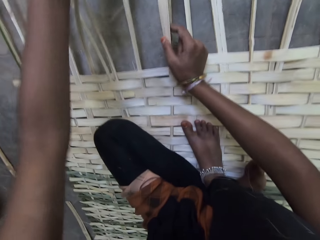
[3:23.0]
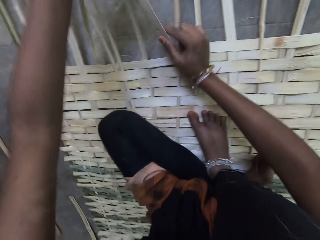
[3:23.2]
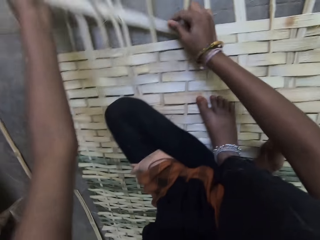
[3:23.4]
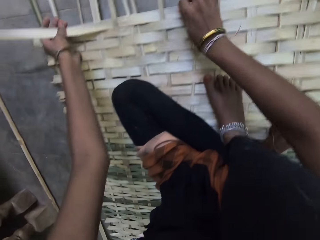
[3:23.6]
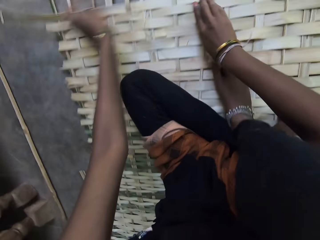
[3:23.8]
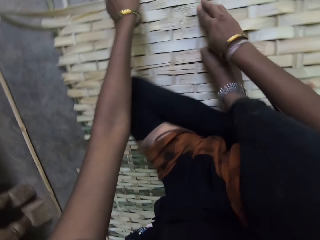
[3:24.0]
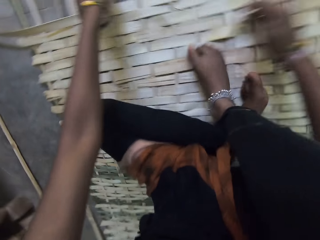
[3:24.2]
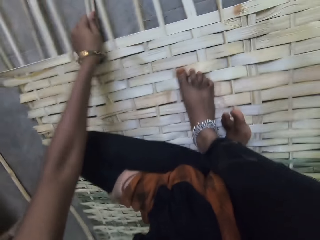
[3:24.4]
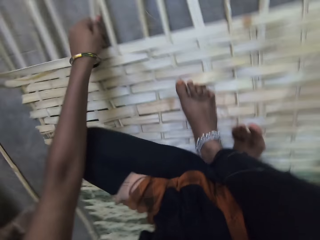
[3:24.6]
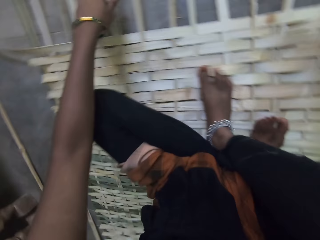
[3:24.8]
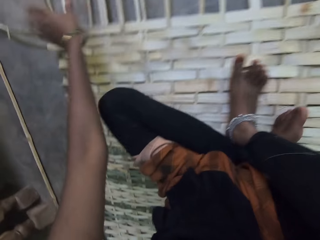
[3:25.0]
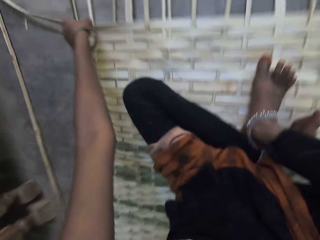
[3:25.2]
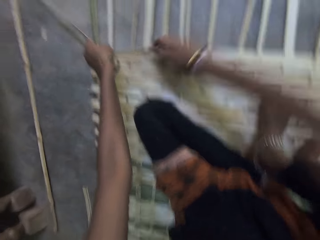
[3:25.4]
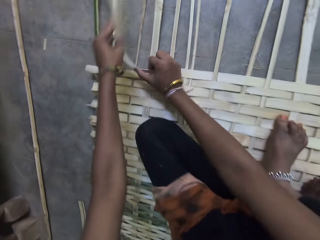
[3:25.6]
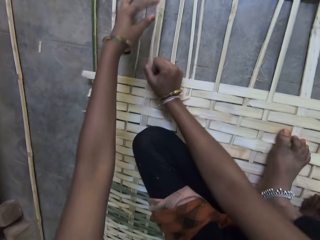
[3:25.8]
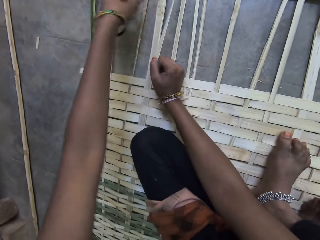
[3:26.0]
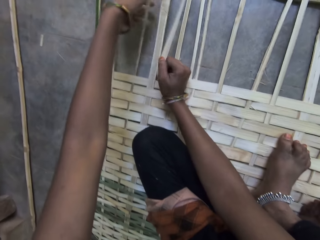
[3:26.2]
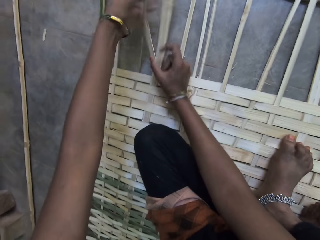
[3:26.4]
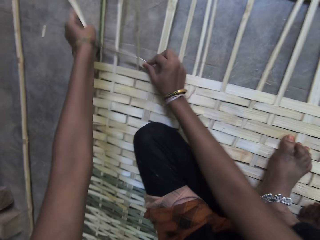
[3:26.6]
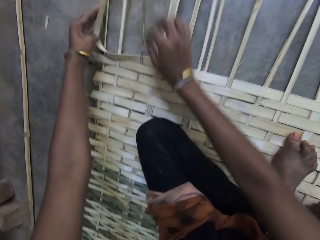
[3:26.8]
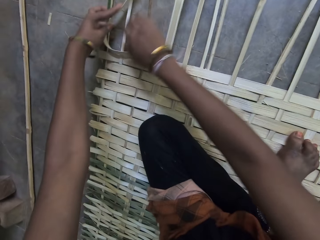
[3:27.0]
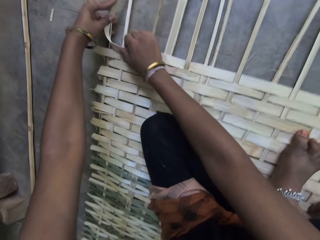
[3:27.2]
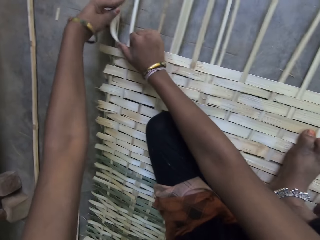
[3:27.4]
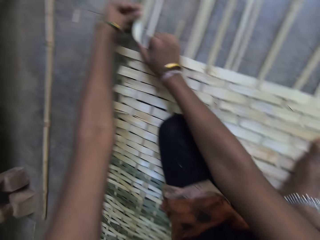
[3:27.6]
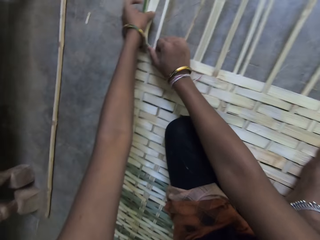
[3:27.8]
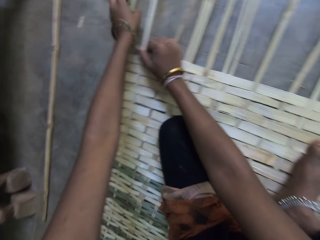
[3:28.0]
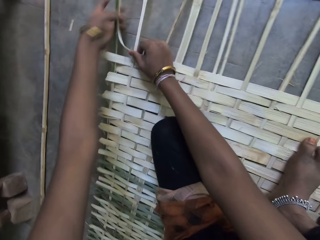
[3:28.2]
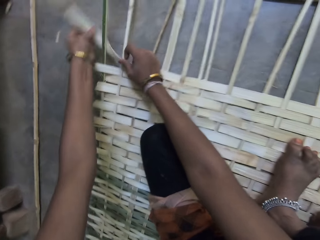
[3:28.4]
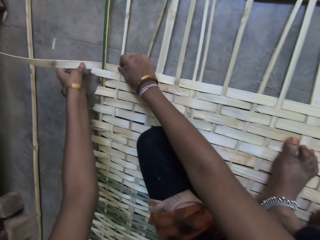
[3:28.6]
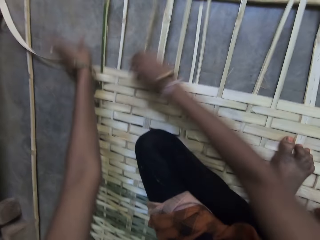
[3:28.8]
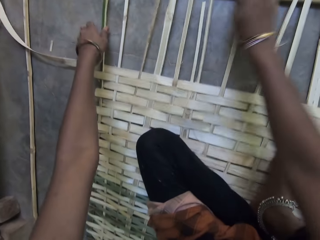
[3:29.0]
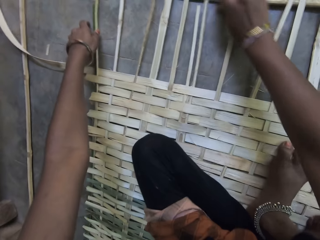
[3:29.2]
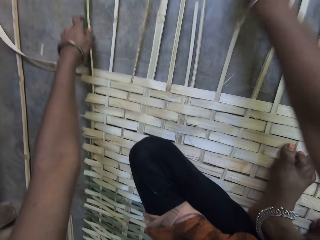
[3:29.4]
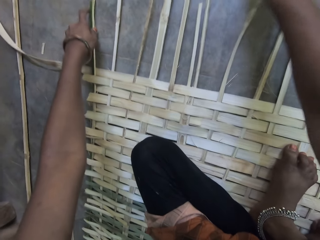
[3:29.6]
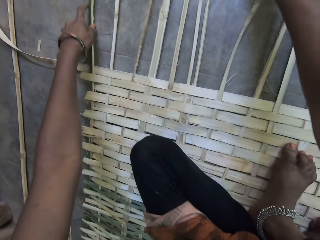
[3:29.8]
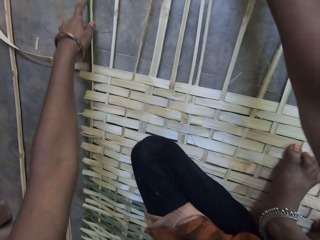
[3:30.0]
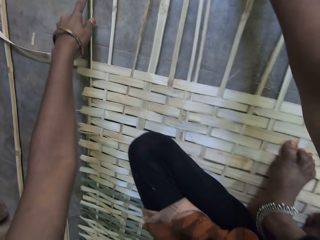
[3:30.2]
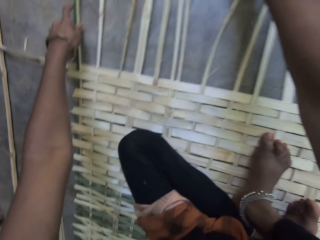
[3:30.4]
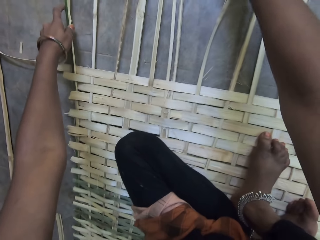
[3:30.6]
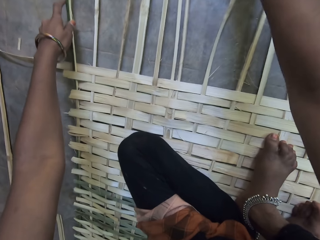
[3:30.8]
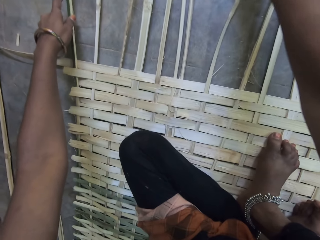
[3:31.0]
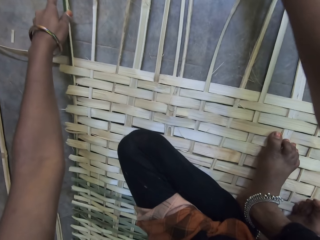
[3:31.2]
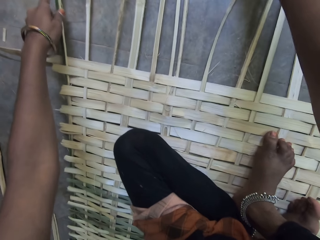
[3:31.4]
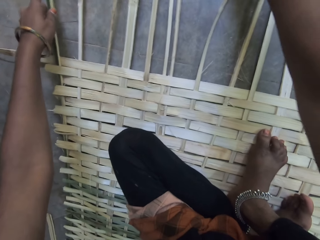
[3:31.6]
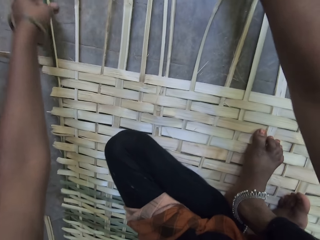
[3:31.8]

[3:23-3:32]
The camera wearer fixes the Napier grass stem on the mat.

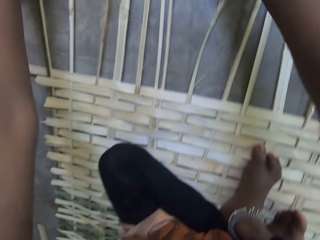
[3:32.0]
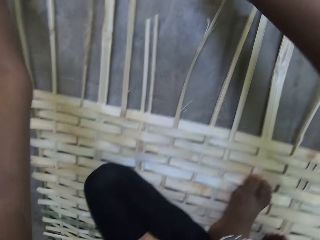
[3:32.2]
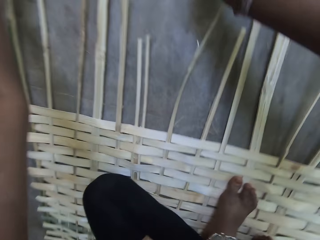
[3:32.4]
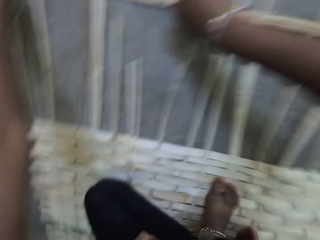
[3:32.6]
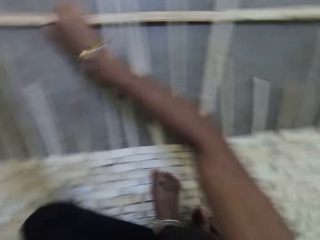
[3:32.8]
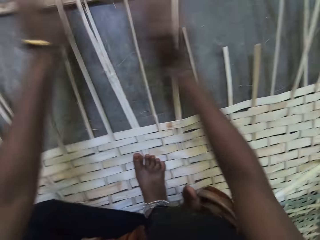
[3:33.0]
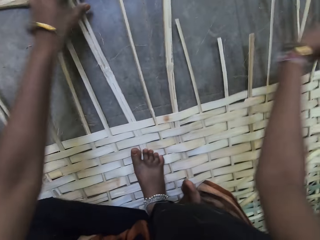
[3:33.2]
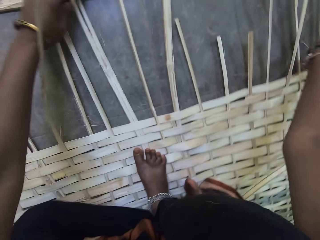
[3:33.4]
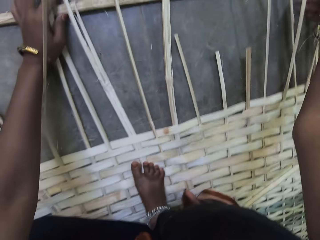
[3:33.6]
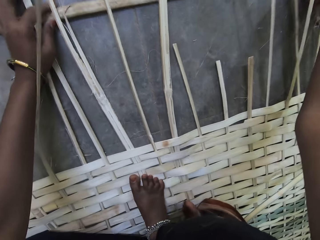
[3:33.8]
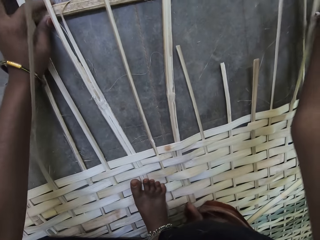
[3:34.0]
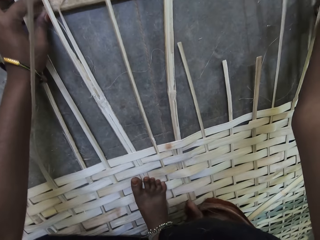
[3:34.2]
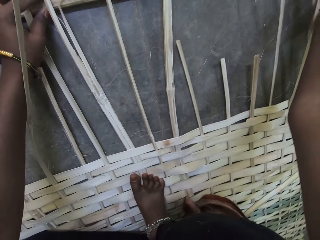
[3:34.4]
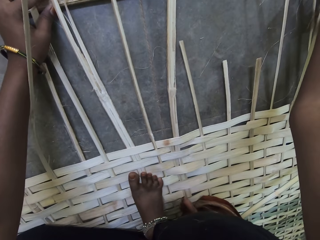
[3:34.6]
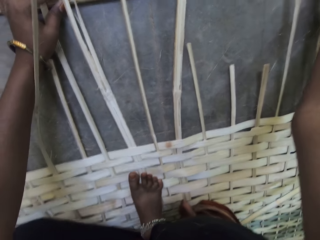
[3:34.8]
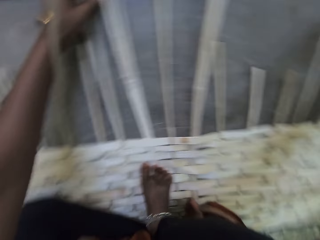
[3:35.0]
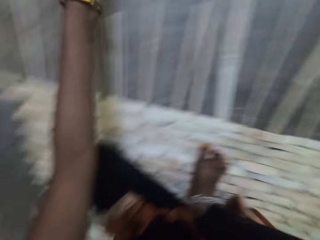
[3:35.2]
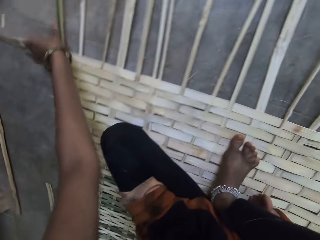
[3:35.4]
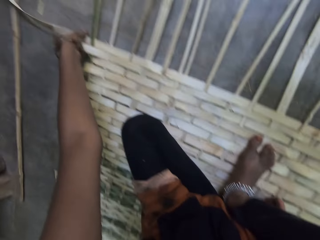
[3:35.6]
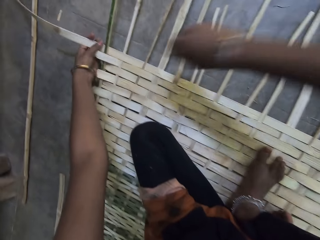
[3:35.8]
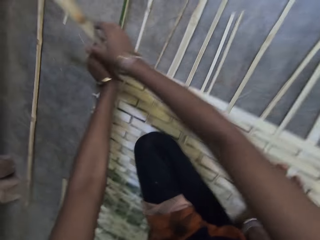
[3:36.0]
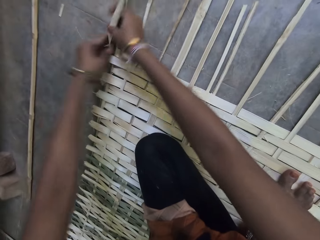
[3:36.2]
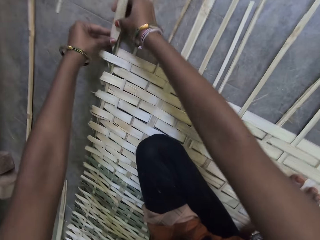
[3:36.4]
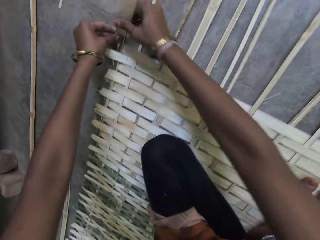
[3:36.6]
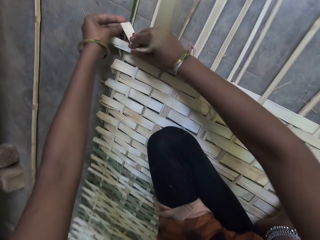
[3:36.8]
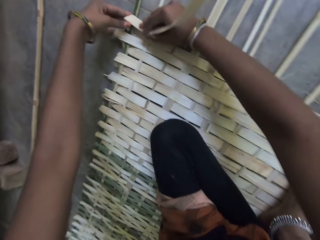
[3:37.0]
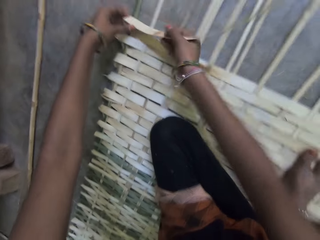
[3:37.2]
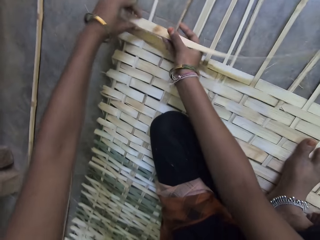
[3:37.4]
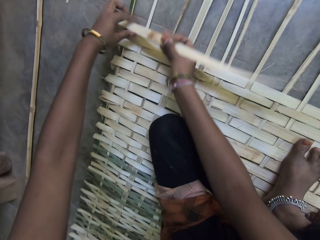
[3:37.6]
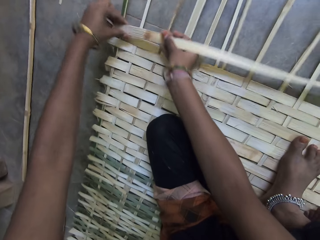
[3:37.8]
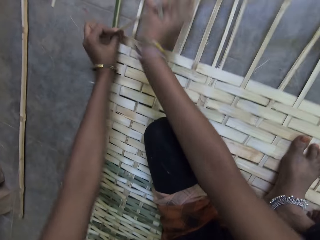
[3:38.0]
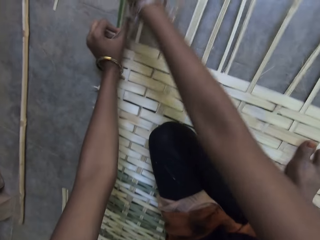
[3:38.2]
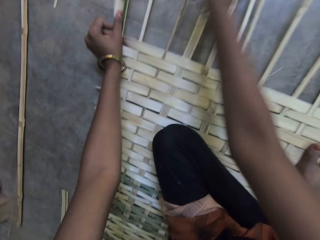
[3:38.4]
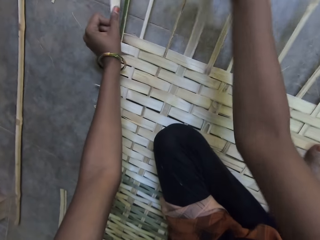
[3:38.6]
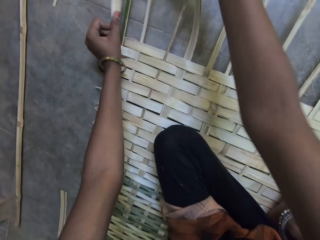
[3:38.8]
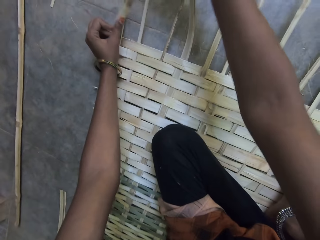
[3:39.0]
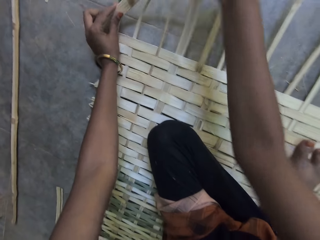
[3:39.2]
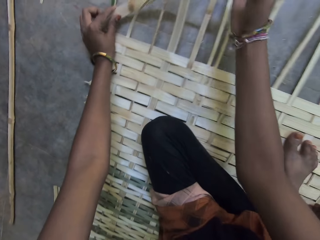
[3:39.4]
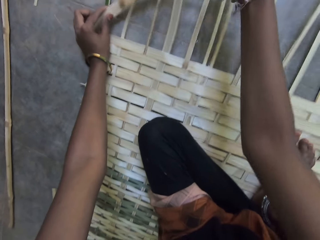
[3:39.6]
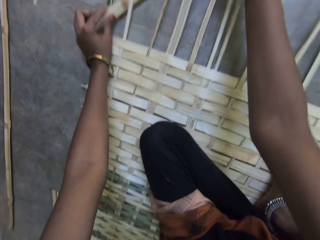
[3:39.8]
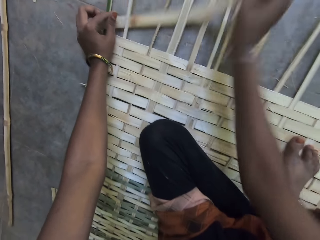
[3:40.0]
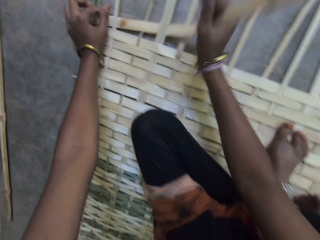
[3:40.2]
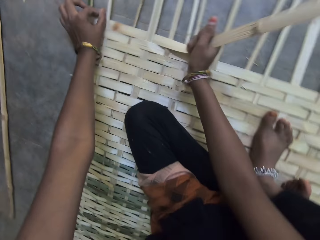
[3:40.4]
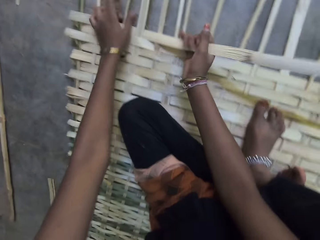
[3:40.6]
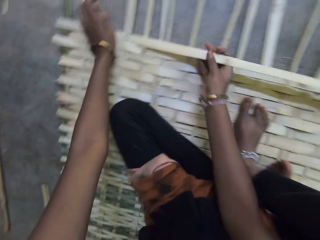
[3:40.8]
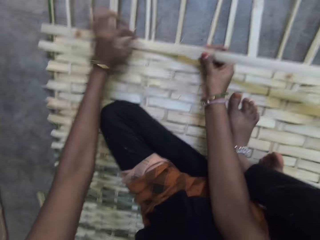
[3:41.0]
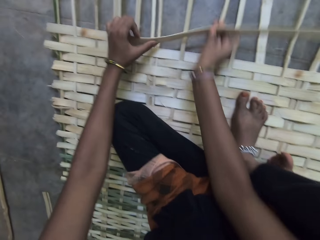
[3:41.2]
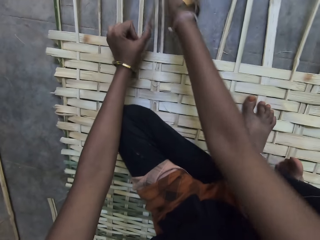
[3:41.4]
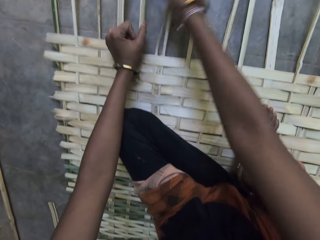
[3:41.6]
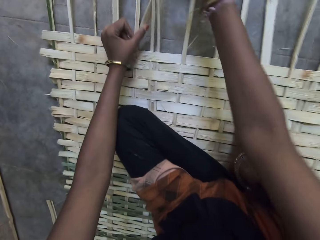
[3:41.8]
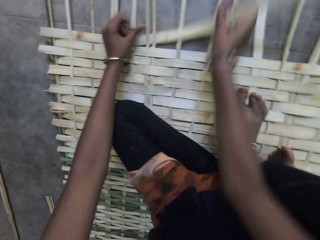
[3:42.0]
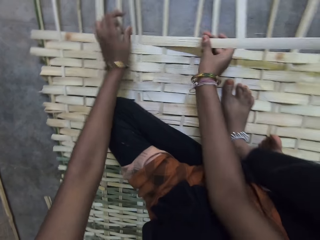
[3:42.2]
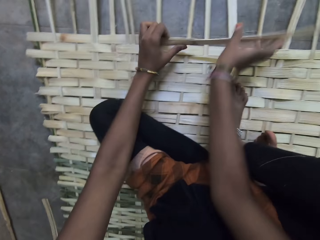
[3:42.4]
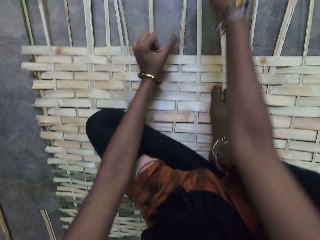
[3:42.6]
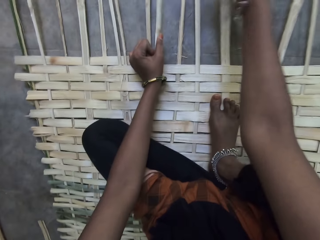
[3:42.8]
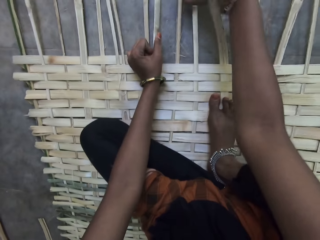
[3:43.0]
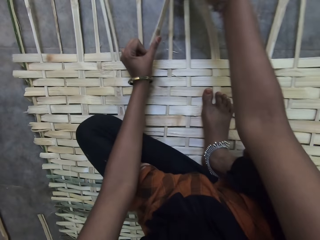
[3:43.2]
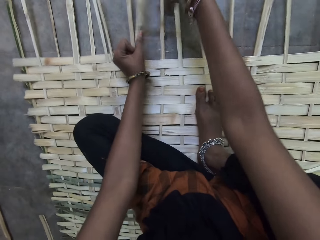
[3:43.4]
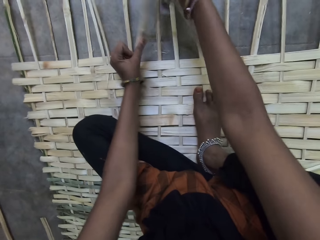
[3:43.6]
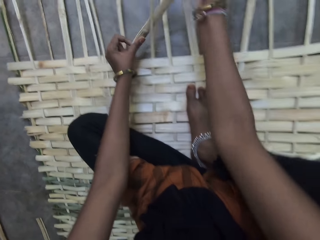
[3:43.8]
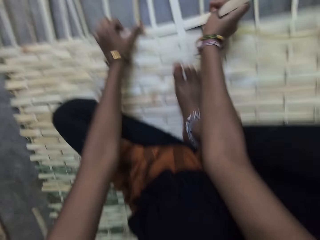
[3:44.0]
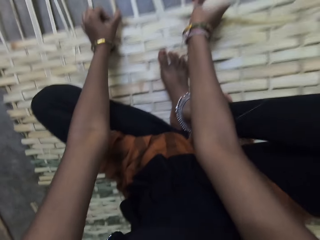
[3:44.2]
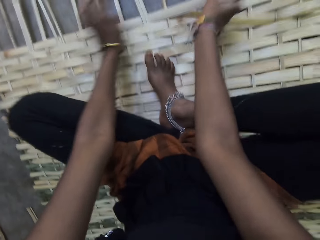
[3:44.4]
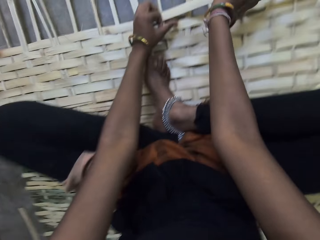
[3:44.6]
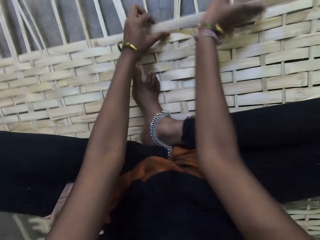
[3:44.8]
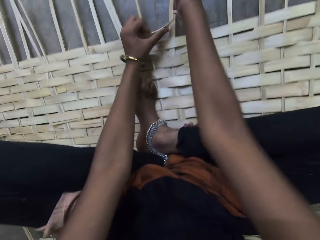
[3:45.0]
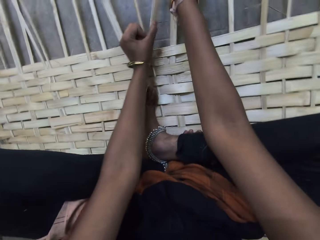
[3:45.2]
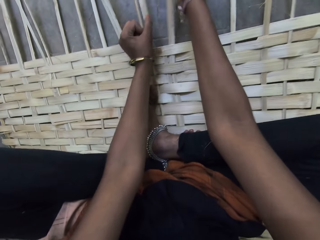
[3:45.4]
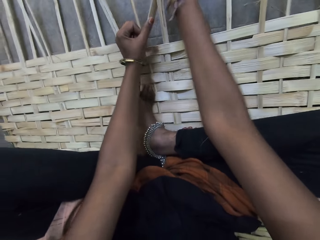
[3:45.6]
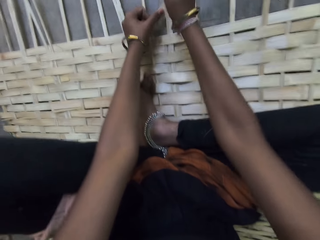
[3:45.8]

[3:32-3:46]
The camera wearer adjusts the Napier grass stem with both hands. They fix the Napier grass stem on the mat.
